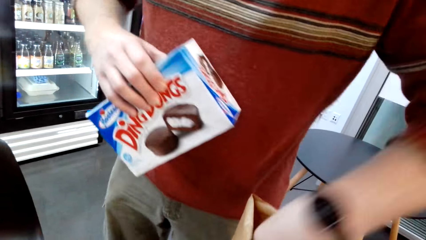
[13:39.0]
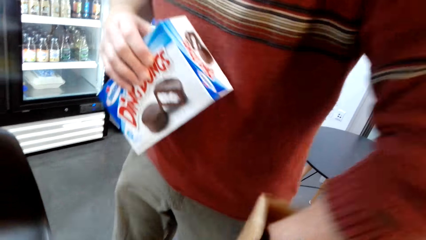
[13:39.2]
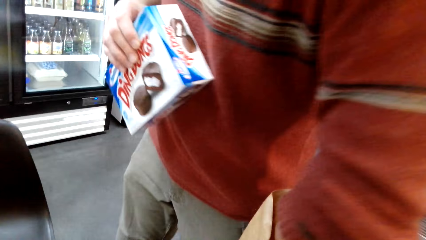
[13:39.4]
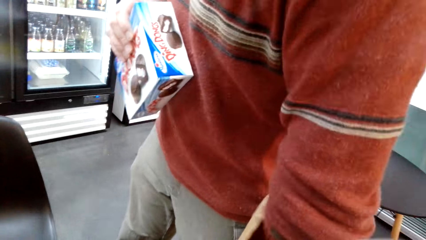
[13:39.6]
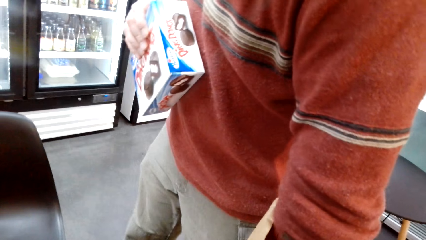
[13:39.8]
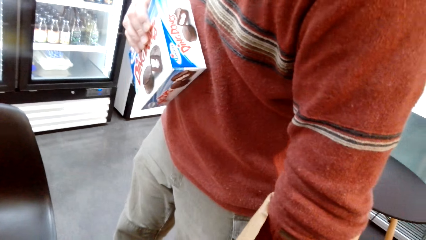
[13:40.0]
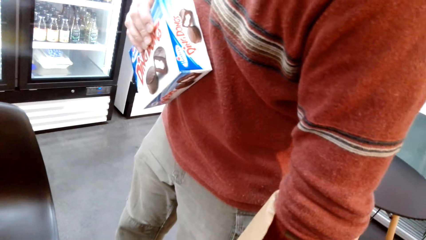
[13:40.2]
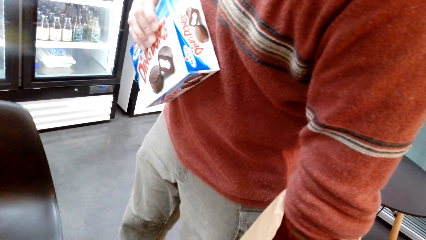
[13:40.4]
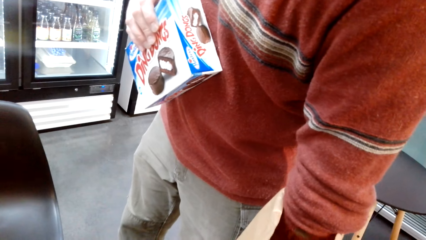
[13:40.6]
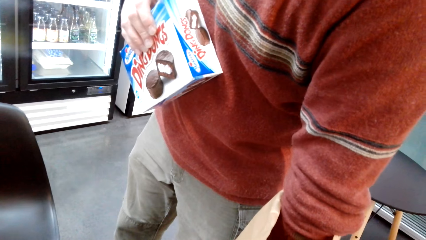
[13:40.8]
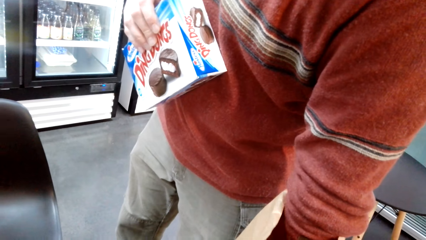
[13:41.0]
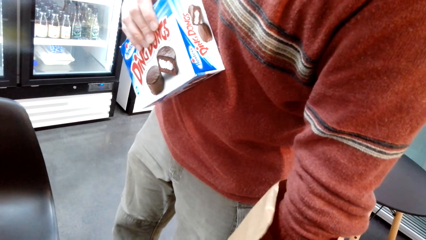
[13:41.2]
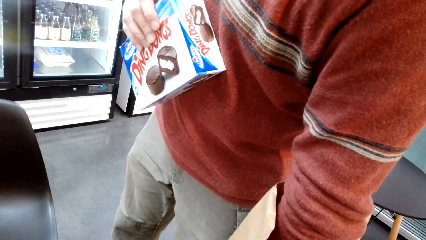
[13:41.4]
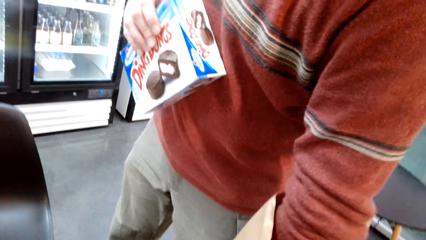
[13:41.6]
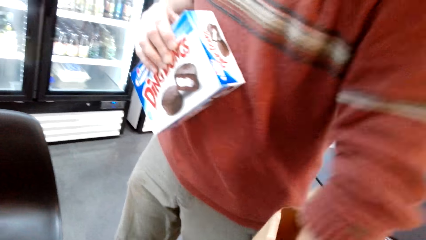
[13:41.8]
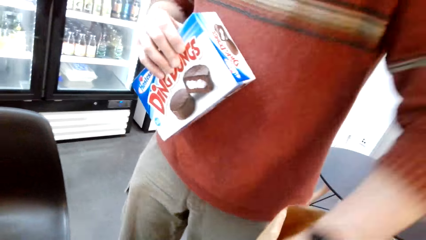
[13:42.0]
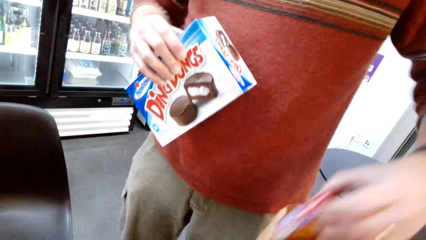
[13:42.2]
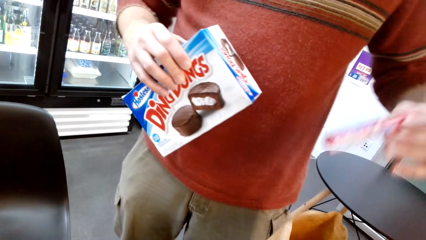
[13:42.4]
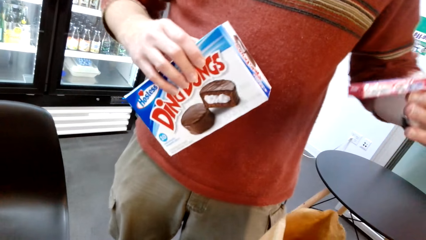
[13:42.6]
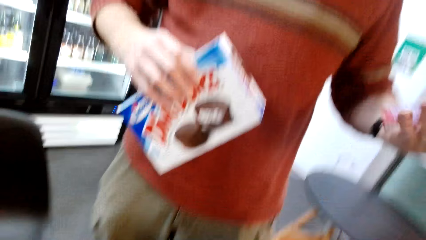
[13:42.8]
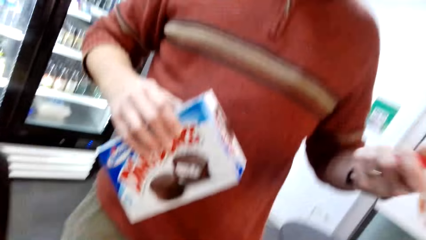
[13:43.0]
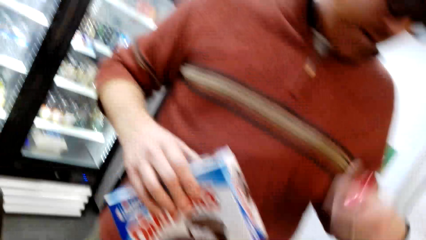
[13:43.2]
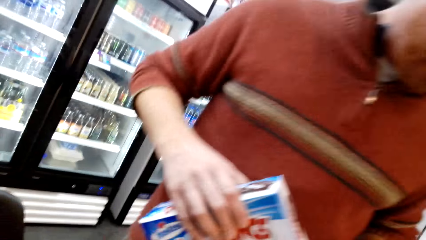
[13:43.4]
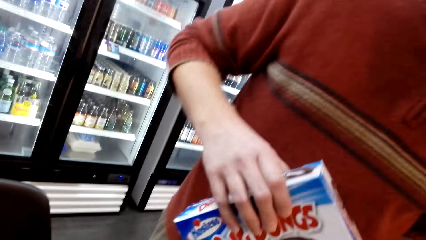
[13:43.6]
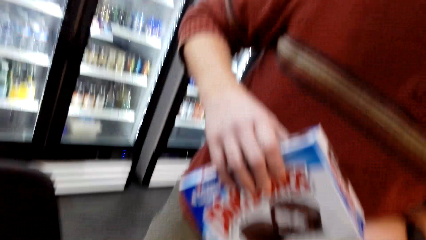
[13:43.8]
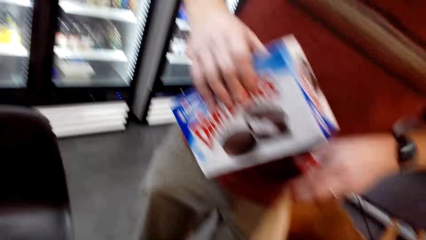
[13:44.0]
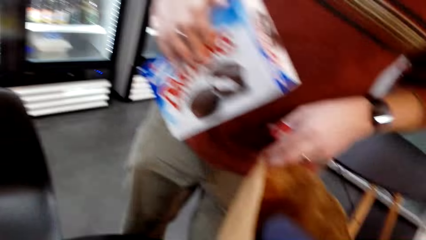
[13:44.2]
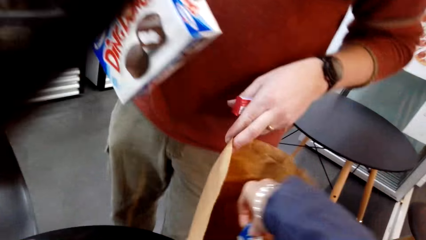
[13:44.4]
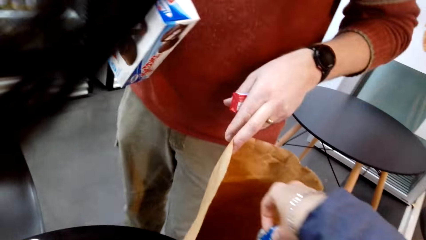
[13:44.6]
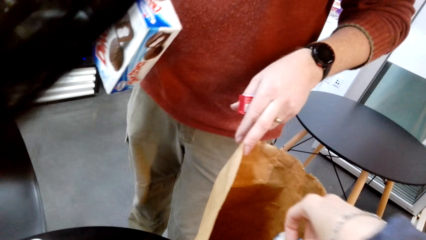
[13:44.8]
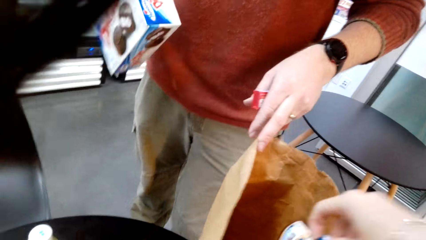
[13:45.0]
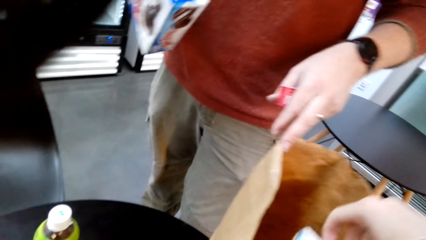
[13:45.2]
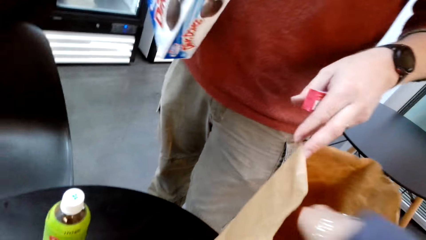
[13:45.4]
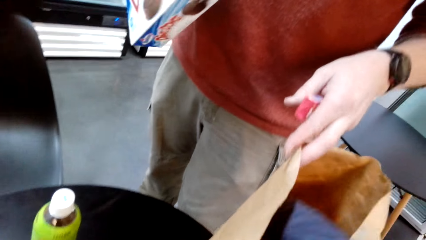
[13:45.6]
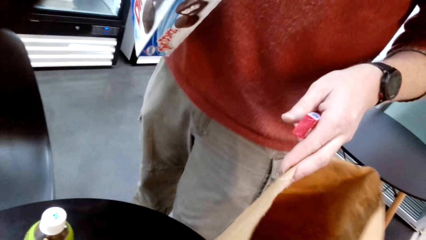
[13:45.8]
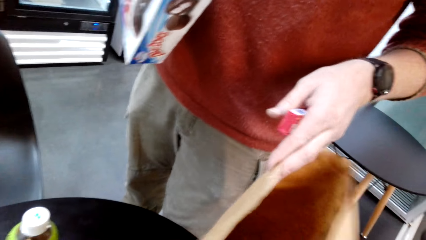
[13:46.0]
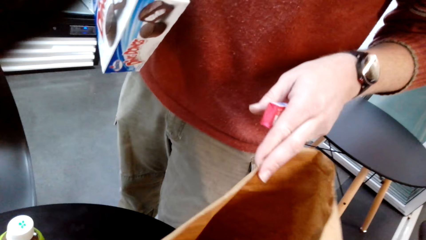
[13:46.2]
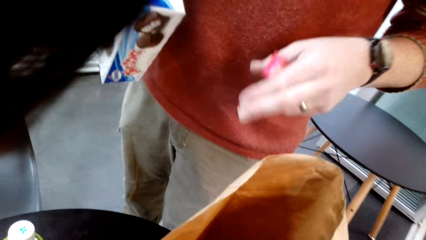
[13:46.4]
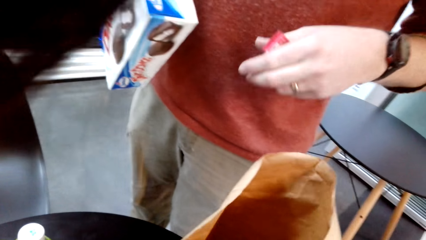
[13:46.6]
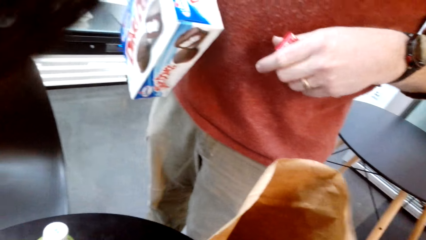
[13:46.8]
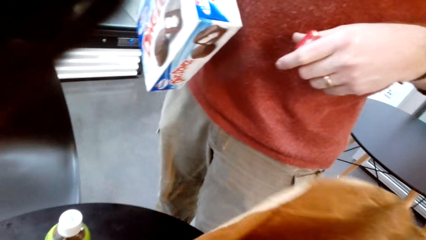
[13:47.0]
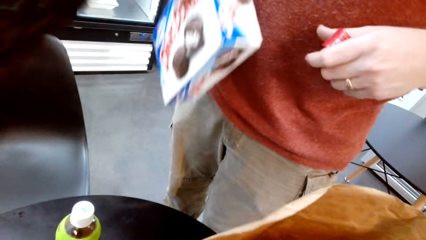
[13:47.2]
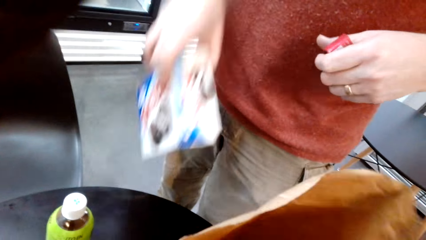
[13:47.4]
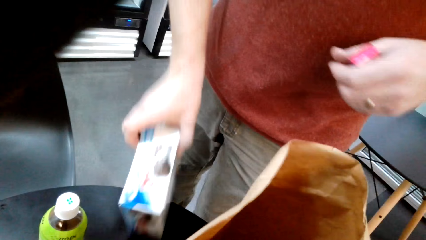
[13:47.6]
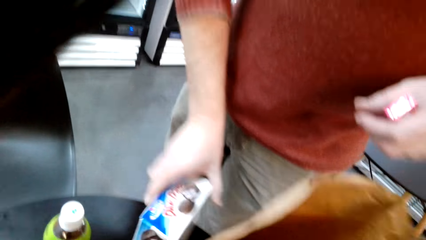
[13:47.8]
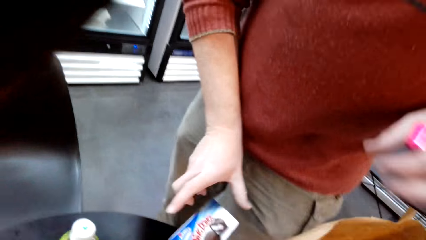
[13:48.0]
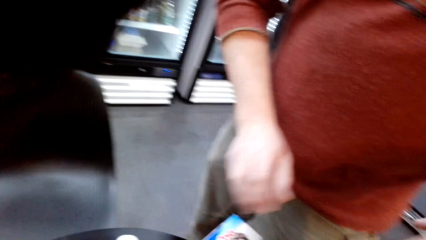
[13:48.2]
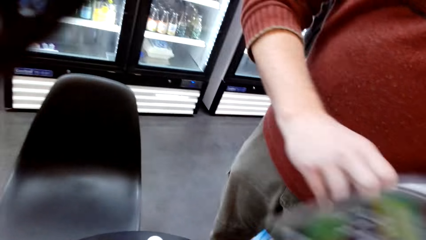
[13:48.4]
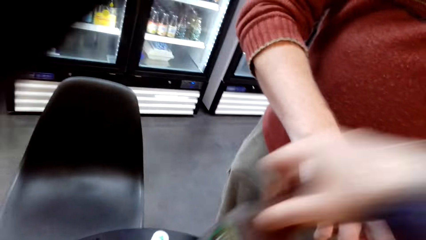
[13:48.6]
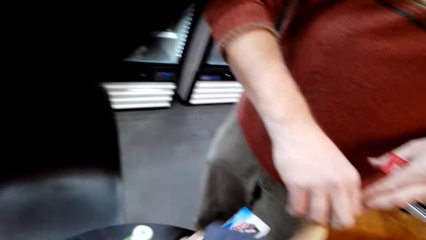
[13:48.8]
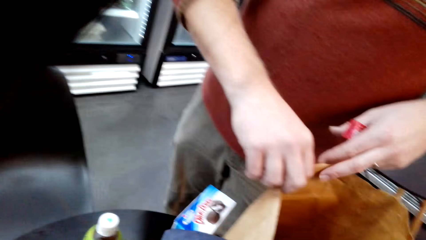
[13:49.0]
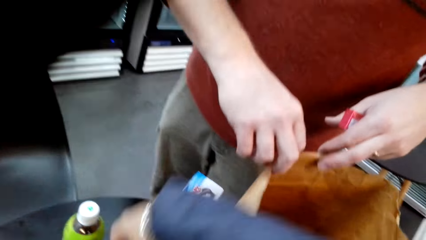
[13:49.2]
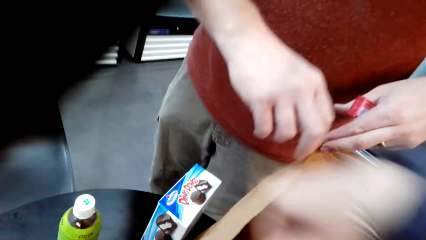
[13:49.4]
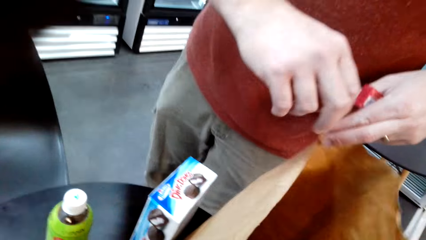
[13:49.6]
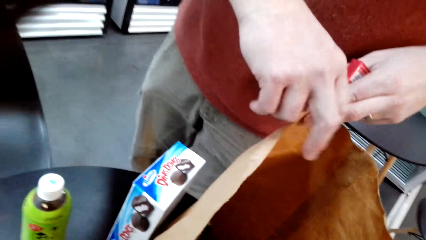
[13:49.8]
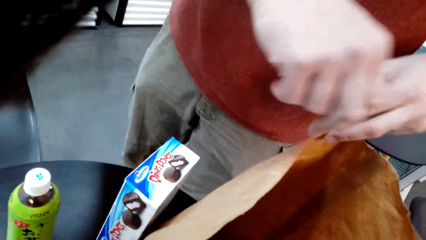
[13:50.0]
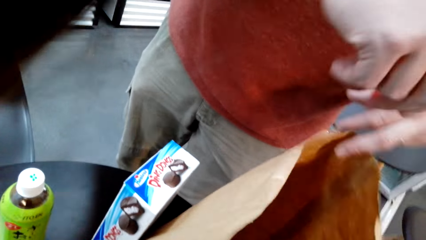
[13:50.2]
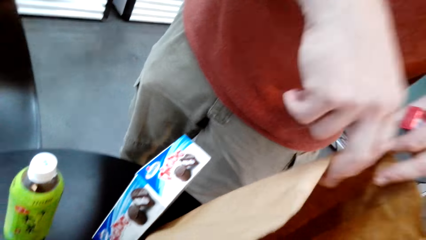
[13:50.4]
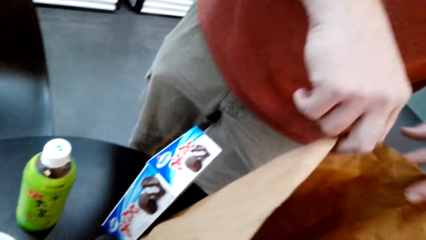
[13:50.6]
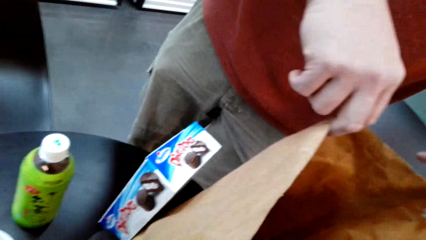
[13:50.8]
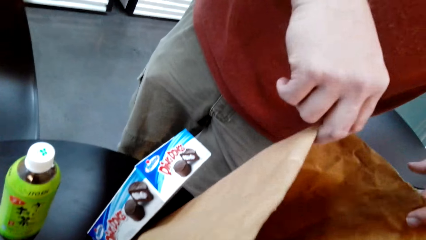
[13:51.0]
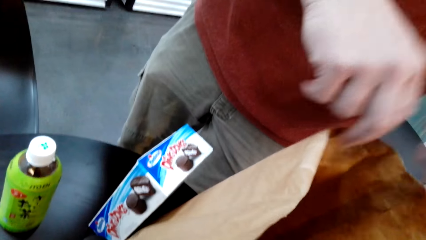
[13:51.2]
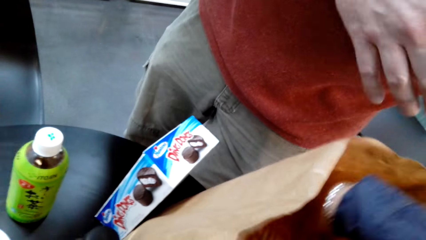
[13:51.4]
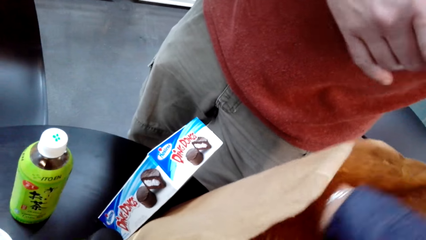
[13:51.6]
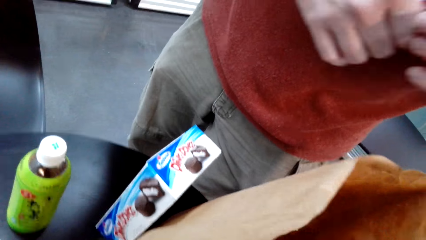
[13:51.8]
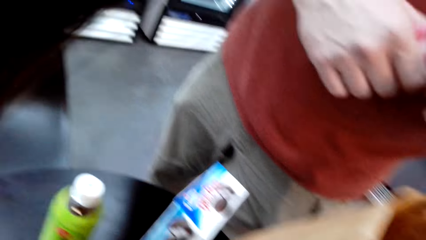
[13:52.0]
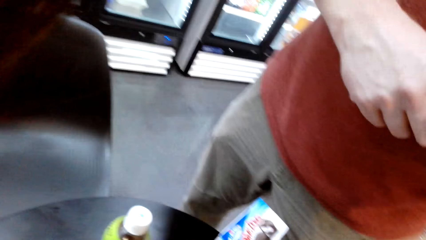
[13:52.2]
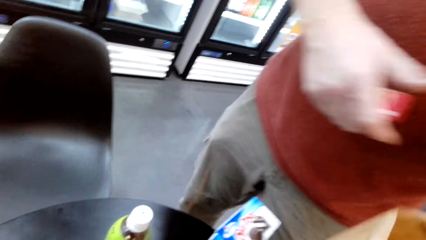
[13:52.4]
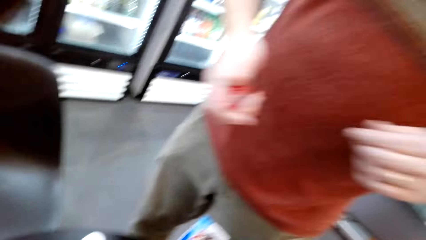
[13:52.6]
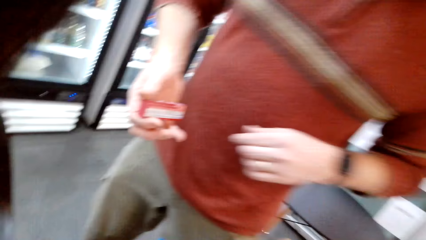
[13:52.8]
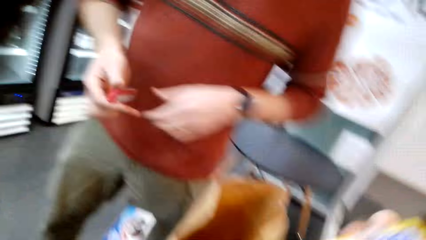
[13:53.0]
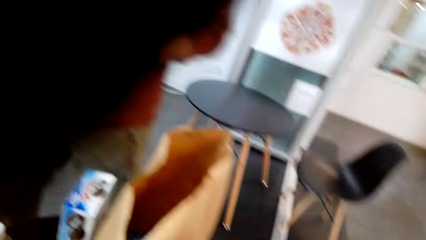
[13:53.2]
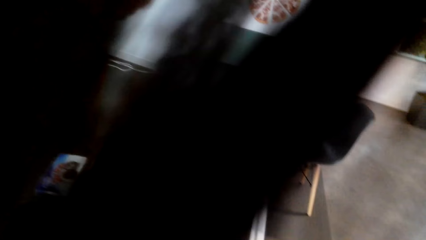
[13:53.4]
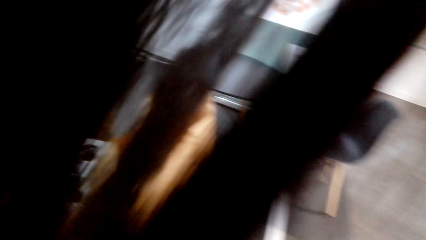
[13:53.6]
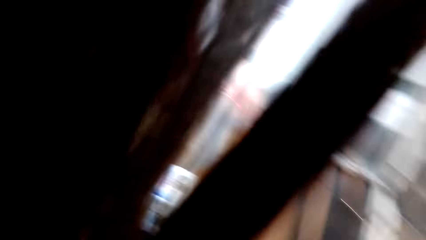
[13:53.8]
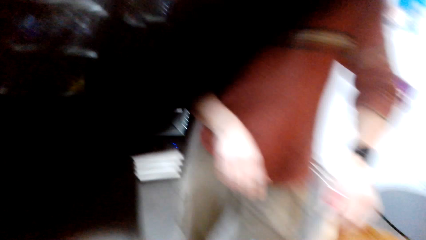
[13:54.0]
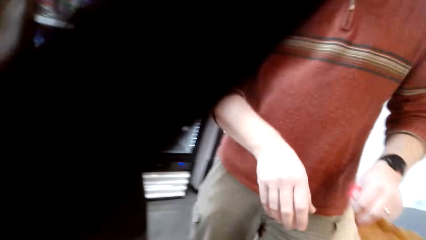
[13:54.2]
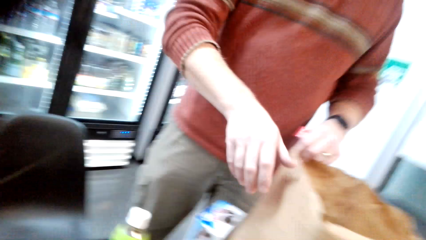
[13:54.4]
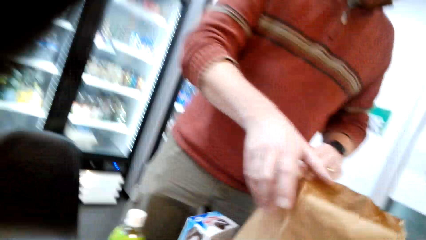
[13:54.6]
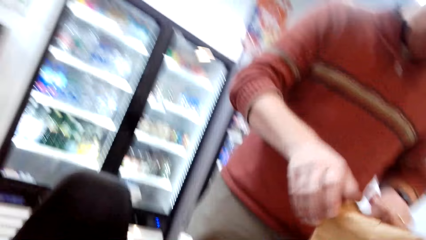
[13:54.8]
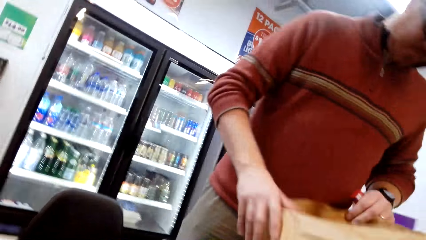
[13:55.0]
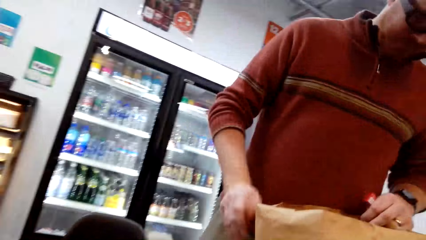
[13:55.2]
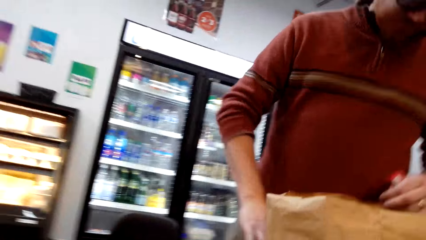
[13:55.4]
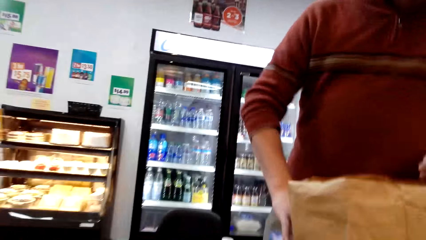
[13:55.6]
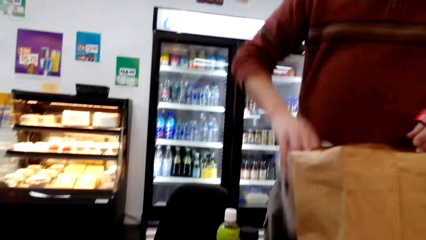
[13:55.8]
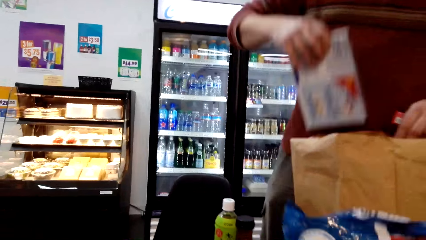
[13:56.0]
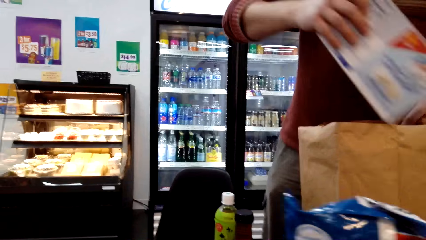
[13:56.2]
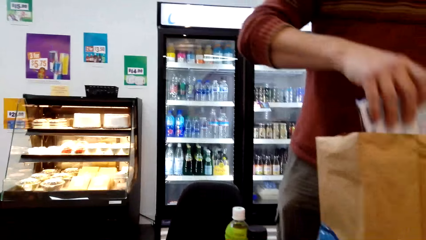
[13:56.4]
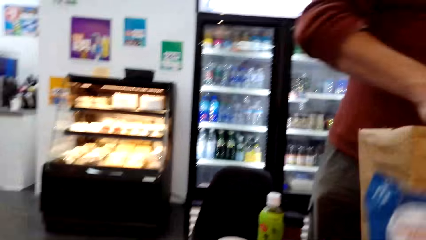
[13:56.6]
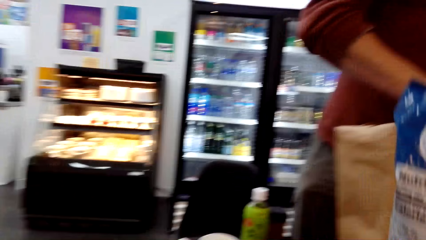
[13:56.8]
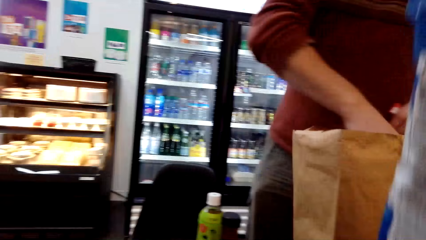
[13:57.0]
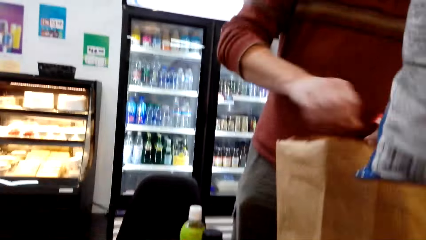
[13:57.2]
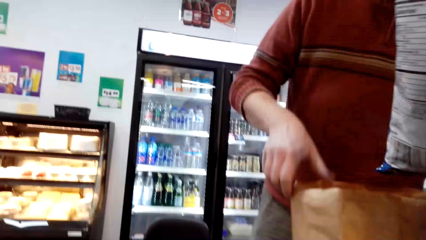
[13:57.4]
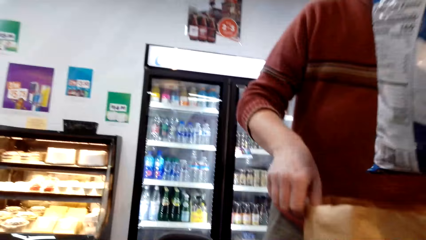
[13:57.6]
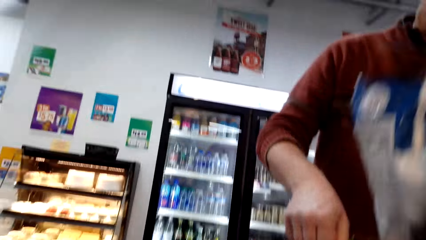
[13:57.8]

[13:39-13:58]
The camera wearer also removes some products from the paper bag. They put the products on the table.
